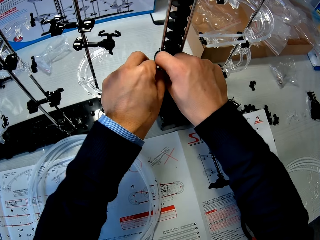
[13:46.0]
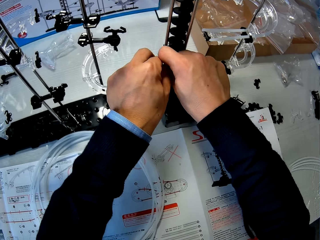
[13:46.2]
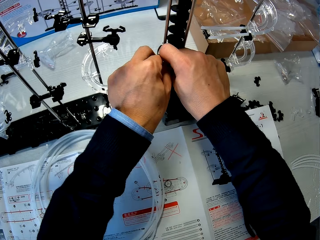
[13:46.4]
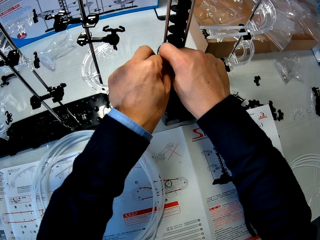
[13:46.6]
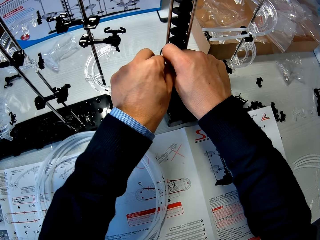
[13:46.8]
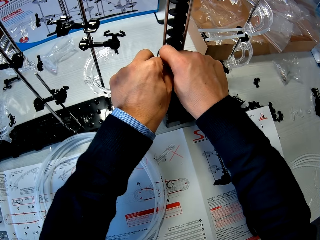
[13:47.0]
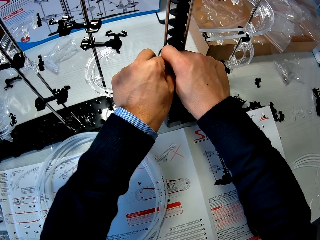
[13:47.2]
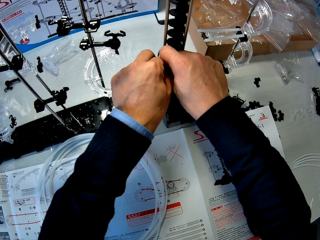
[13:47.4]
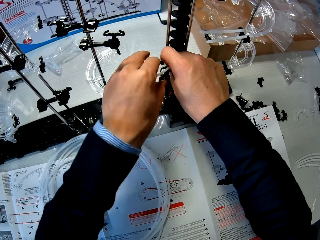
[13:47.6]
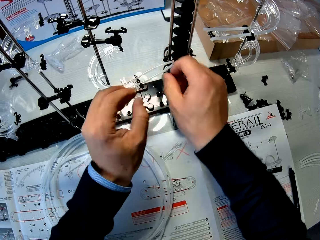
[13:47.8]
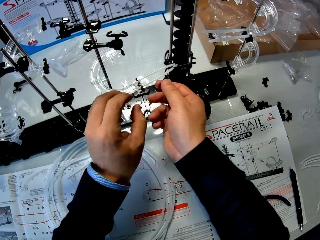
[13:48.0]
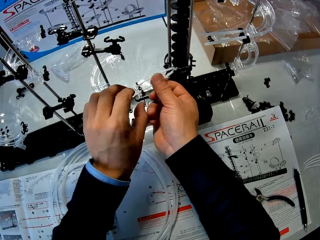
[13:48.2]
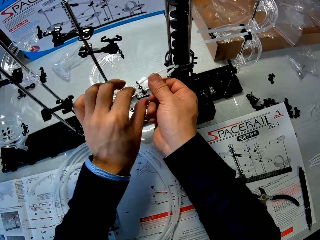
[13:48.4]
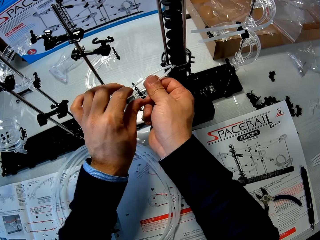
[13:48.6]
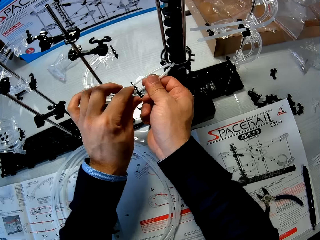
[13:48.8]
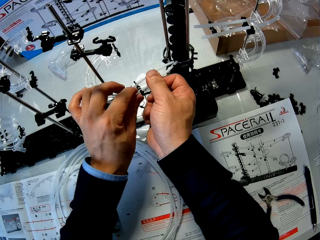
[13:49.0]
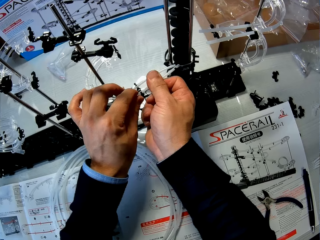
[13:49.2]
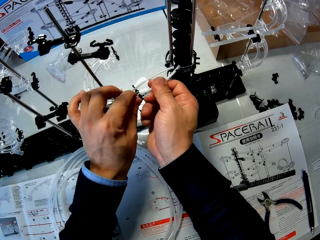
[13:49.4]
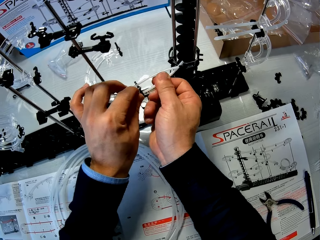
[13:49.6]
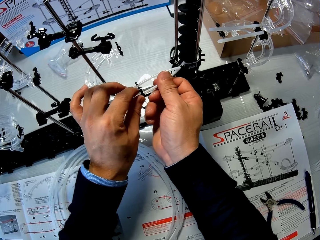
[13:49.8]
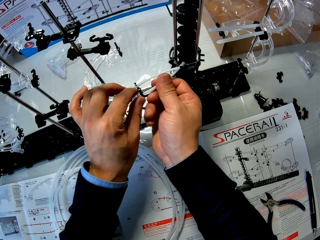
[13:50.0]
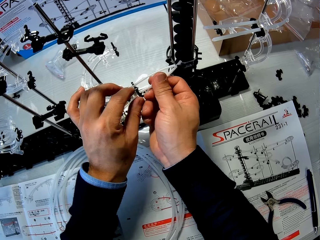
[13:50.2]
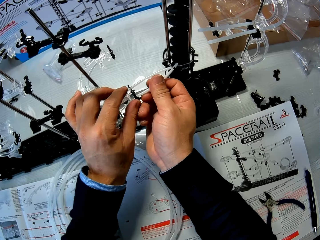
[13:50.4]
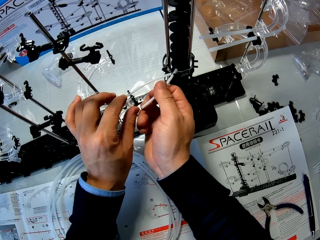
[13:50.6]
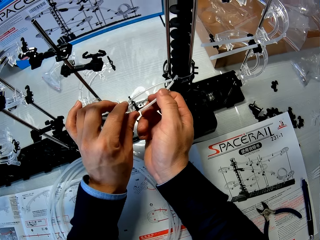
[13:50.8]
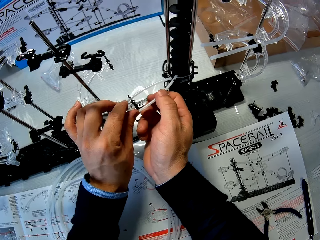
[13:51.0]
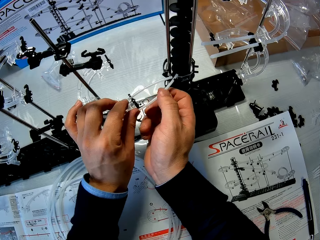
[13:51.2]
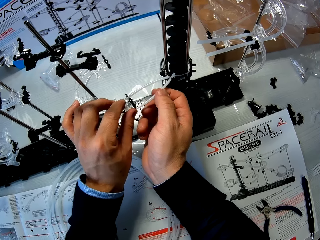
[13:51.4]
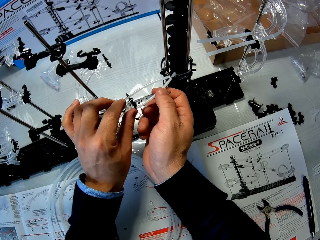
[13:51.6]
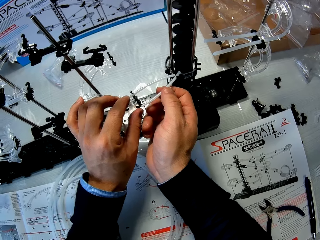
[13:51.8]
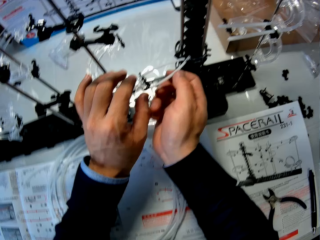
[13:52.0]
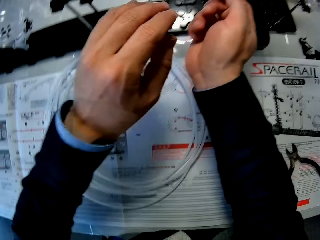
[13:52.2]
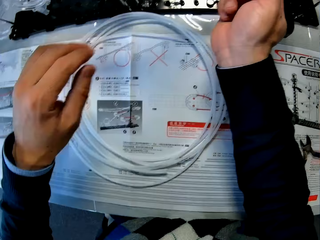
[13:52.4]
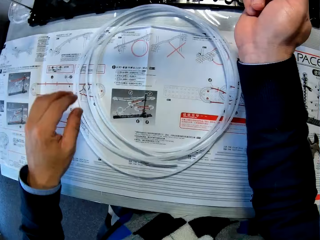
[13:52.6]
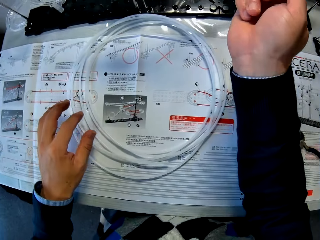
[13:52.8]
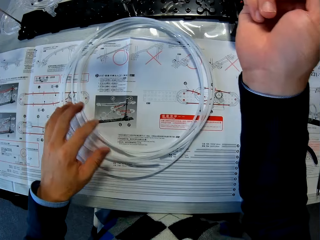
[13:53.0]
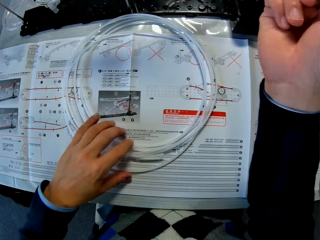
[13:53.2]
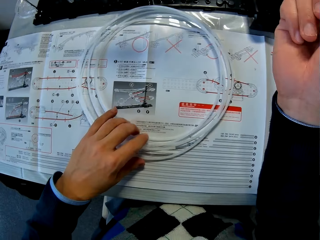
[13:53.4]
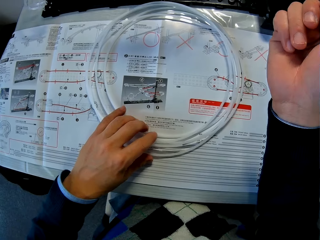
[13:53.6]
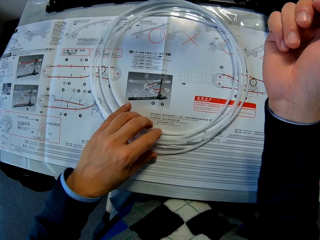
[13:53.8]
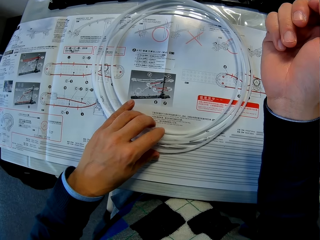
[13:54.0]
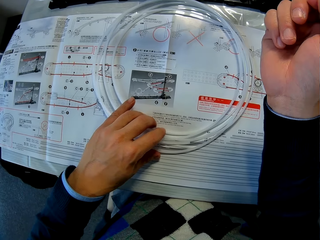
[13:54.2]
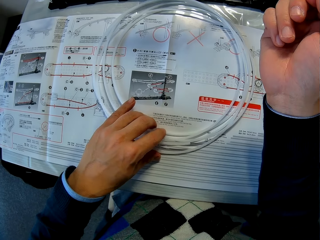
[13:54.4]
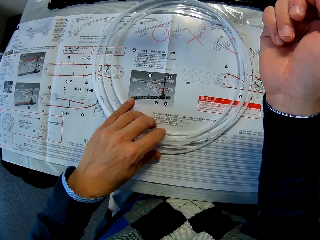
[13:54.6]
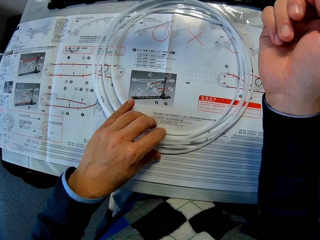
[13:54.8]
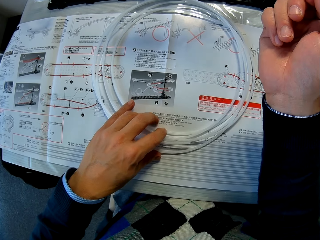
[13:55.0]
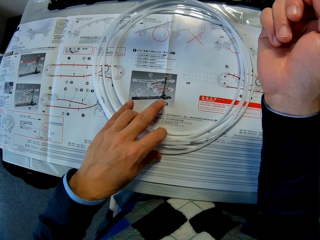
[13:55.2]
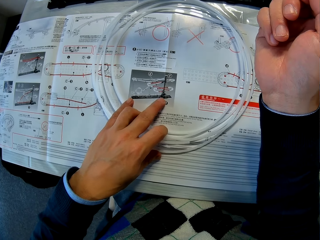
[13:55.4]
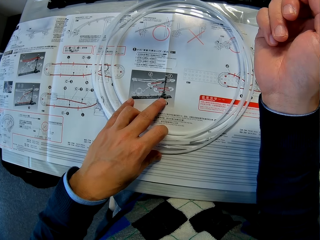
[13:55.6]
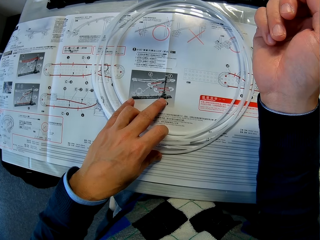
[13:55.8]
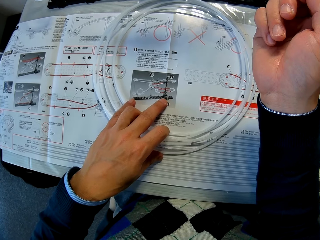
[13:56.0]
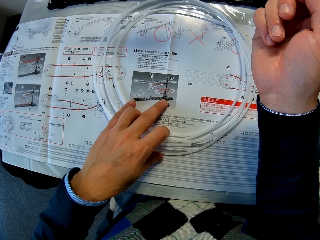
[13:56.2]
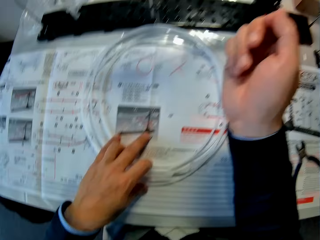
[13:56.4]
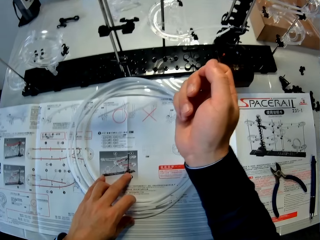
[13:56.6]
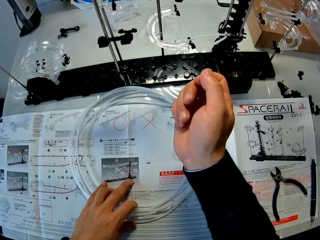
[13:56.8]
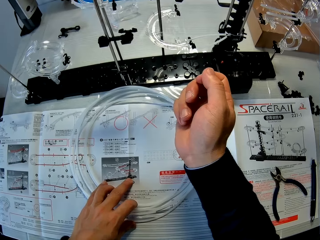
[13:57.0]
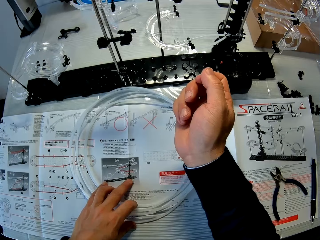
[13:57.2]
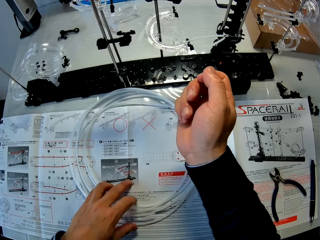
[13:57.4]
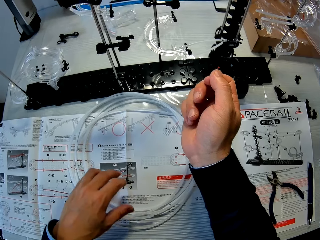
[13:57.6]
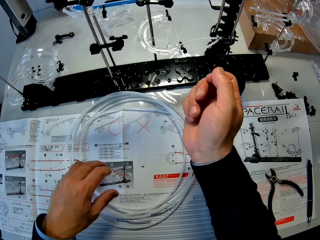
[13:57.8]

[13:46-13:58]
The camera wearer places his left hand on a rail and a space rail manual on a table. He reads the space rail paper instructions.

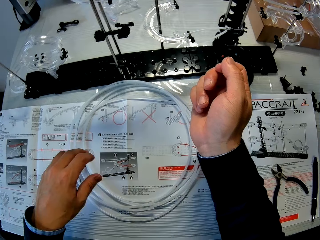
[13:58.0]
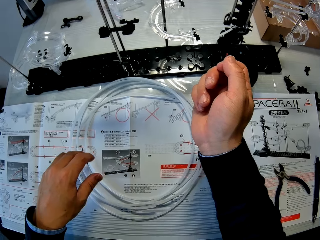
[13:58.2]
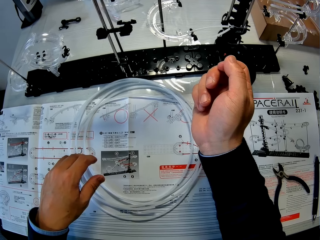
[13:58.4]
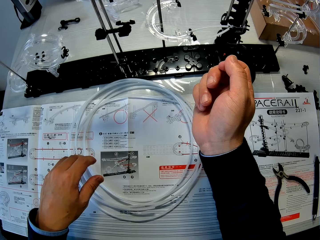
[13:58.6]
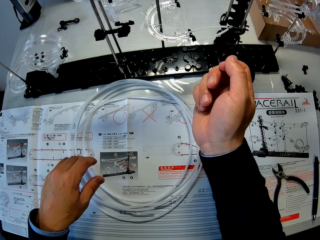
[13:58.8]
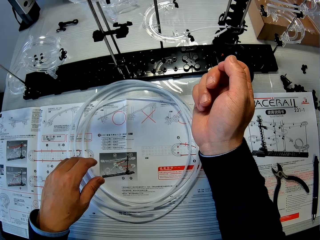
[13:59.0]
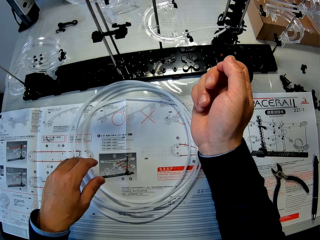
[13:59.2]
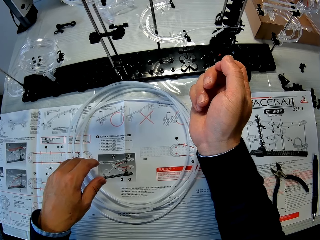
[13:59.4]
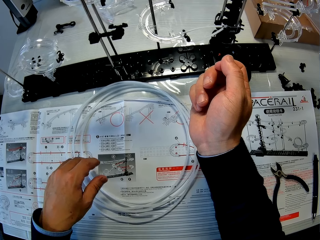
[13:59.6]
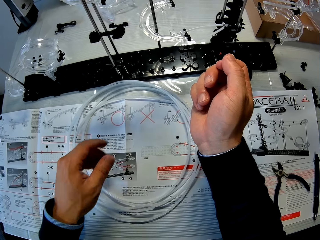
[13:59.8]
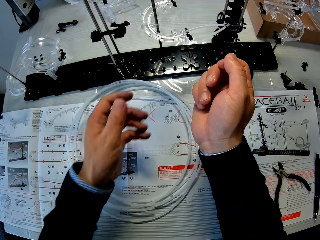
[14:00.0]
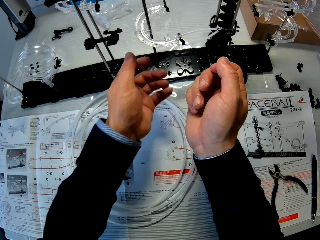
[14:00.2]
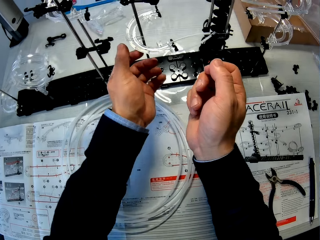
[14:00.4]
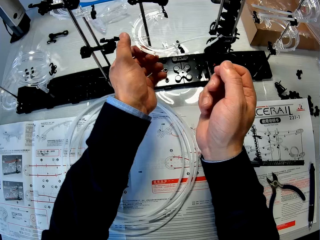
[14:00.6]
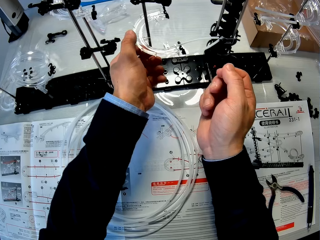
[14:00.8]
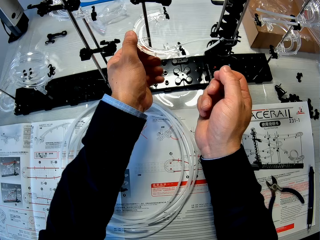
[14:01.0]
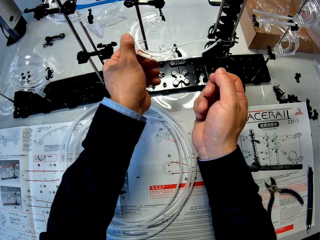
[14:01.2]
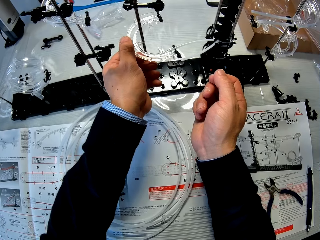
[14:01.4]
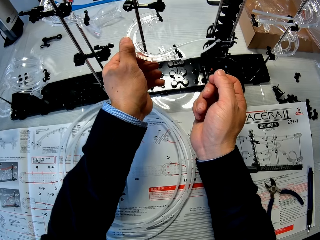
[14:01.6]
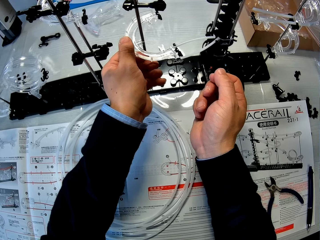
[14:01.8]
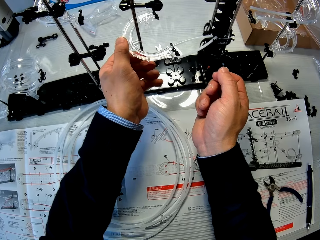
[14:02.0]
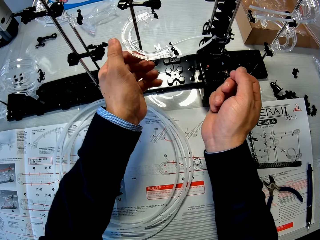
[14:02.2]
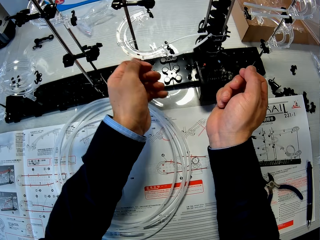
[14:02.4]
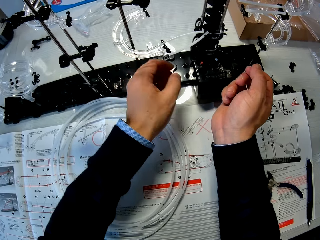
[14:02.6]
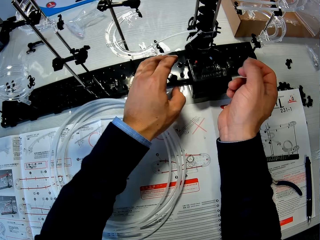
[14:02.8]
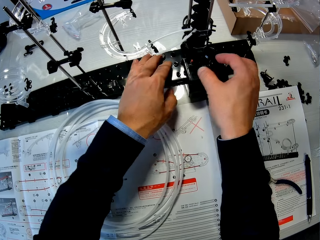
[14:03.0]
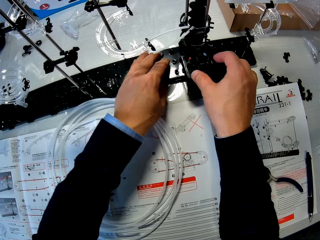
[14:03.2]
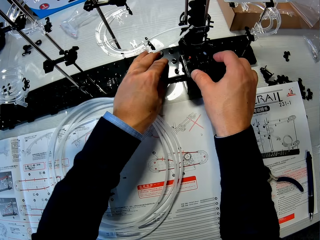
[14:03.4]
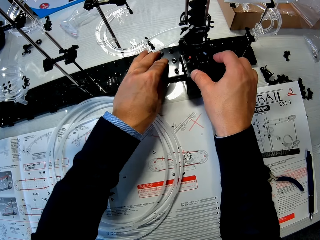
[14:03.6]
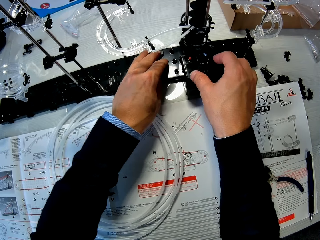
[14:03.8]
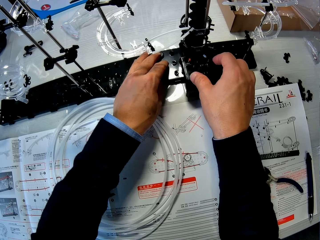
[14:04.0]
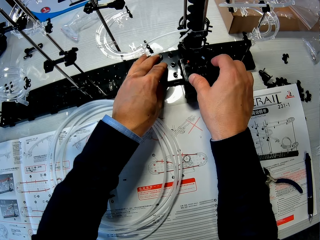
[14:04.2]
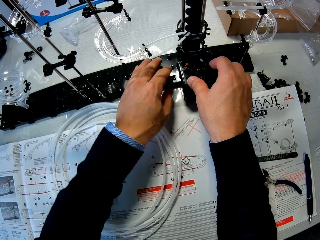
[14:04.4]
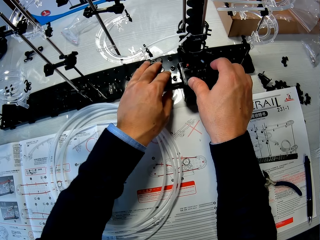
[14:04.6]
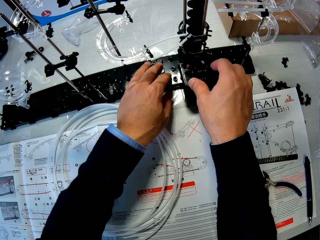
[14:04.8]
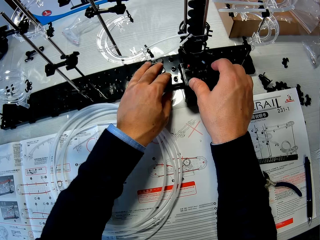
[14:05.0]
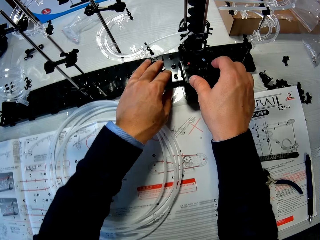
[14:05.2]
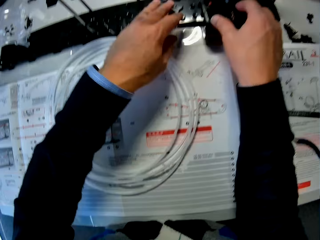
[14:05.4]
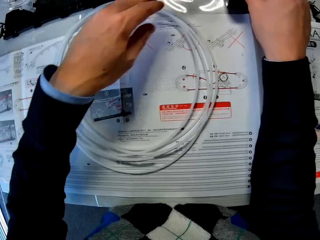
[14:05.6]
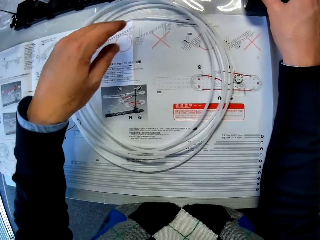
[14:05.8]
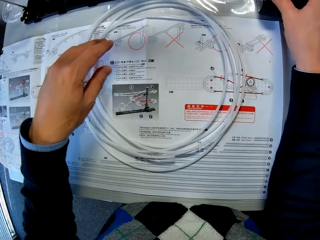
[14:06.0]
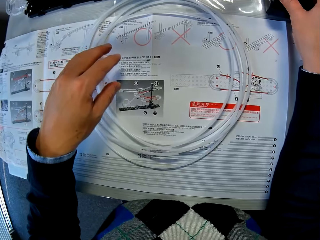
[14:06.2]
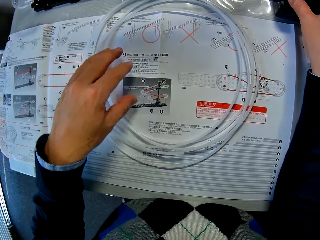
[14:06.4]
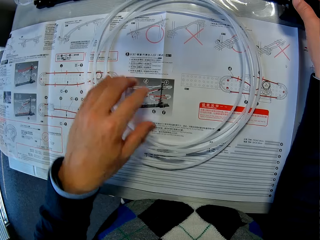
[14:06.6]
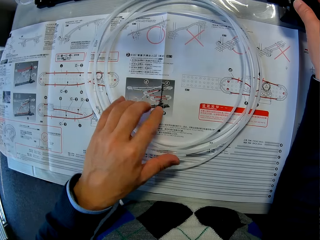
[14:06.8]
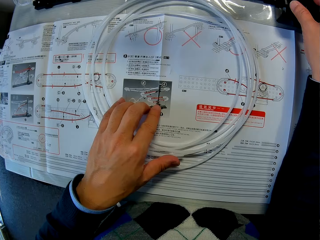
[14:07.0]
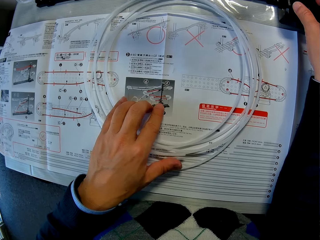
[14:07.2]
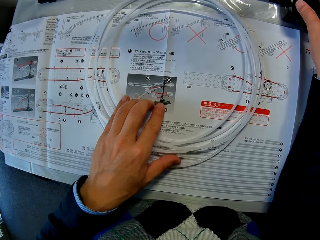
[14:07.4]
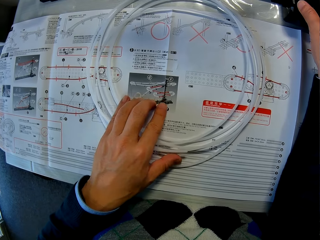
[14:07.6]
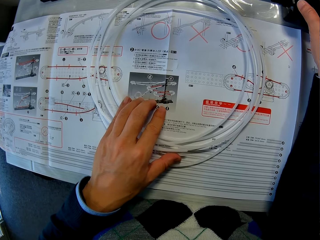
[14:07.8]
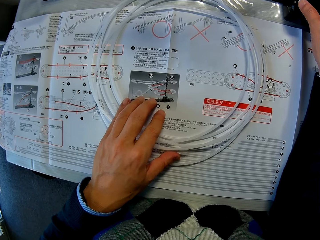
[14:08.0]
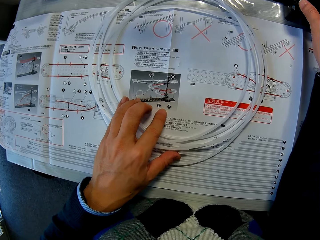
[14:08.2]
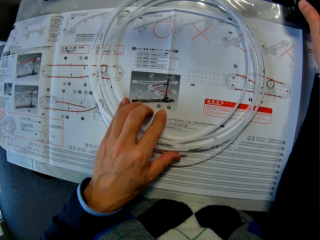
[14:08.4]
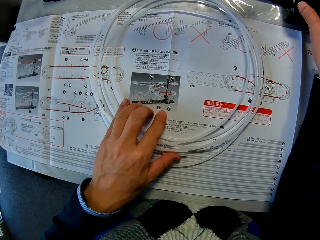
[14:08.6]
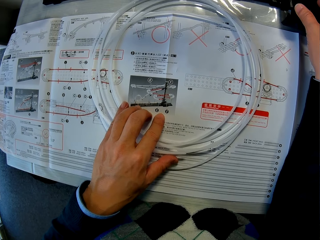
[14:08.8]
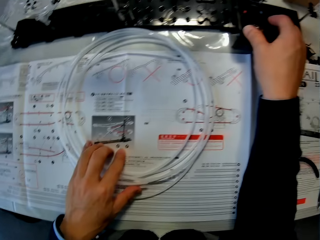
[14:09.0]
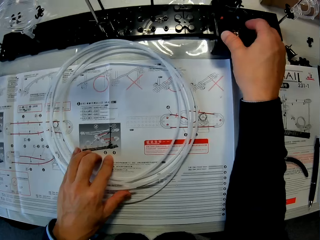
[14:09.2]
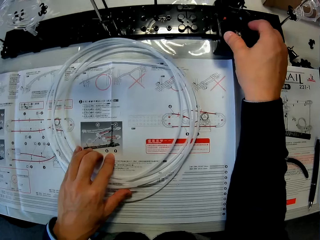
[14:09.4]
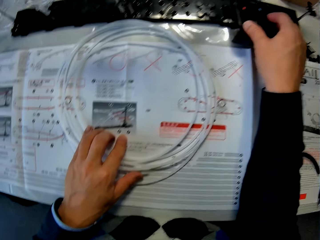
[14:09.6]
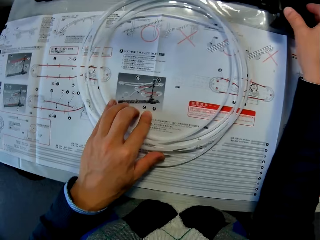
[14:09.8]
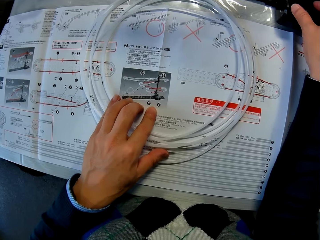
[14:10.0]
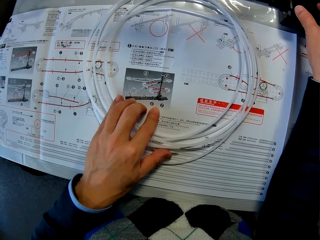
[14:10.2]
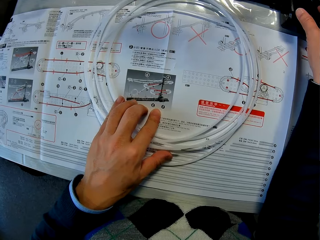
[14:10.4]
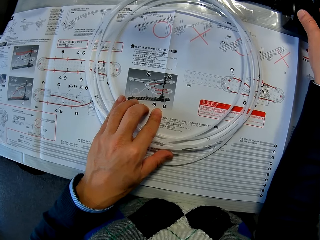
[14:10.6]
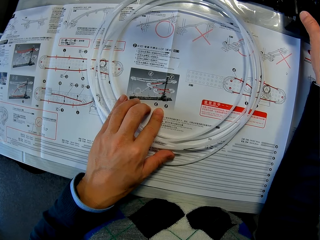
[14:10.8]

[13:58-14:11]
The camera wearer works on the space rail with both hands. He places his left hand on the rail and the space rail manual on the table. He reads the space rail paper instructions.
